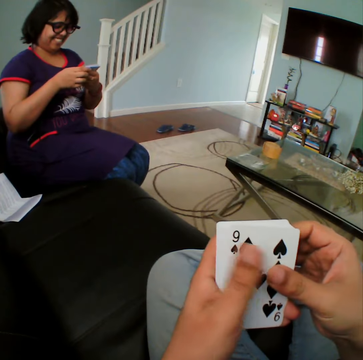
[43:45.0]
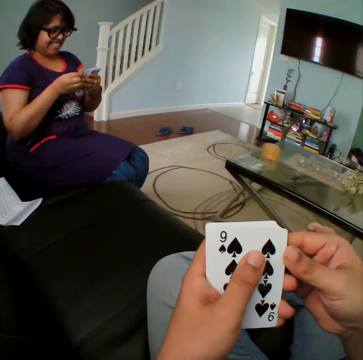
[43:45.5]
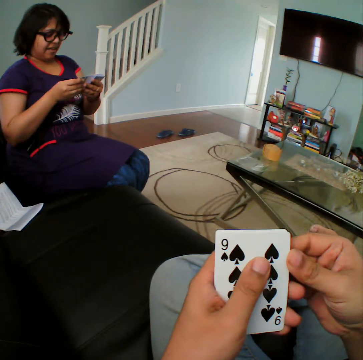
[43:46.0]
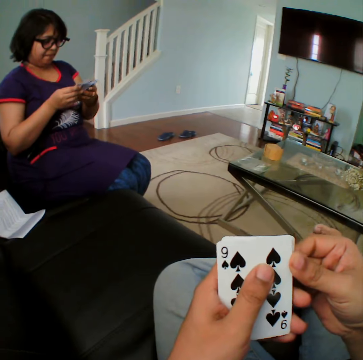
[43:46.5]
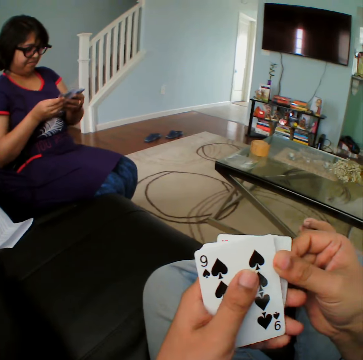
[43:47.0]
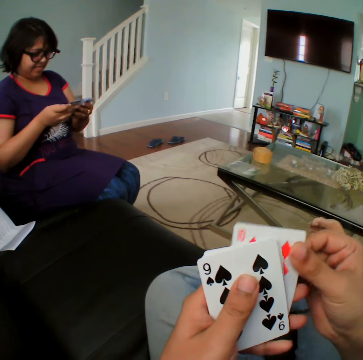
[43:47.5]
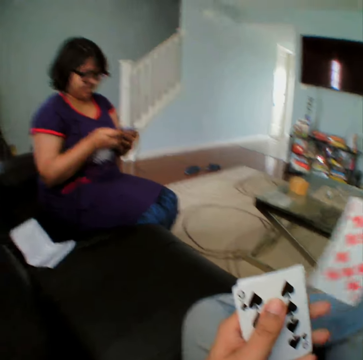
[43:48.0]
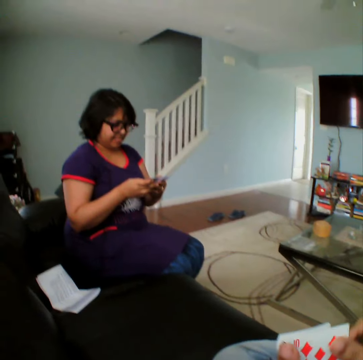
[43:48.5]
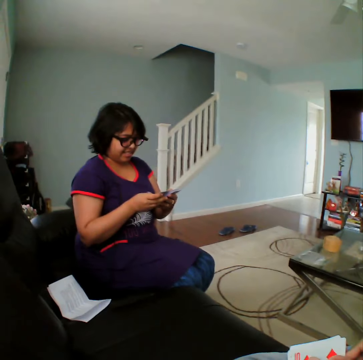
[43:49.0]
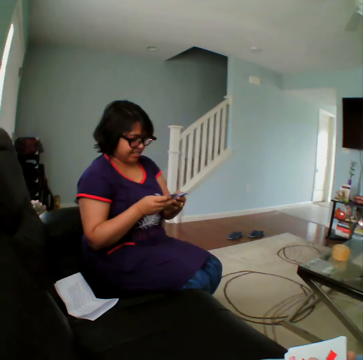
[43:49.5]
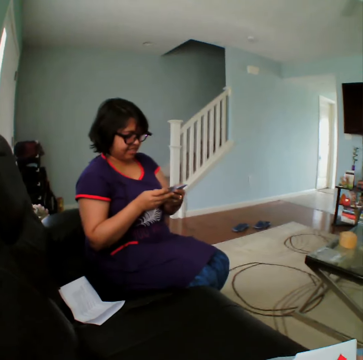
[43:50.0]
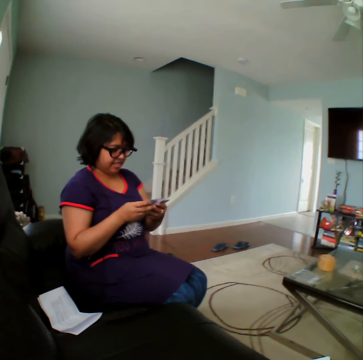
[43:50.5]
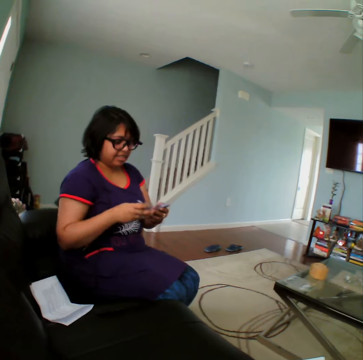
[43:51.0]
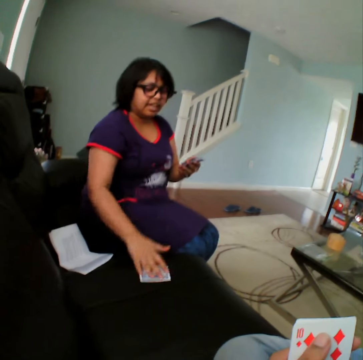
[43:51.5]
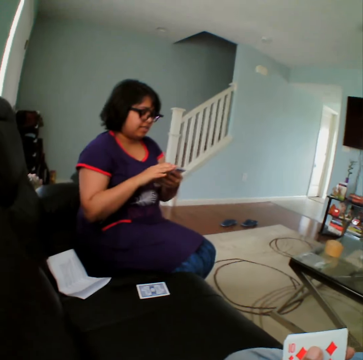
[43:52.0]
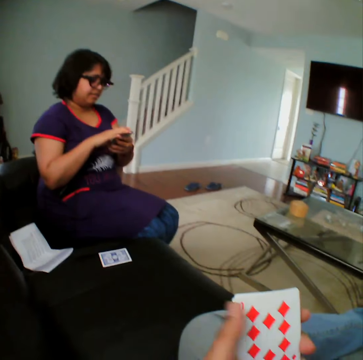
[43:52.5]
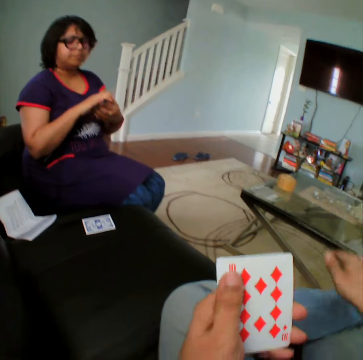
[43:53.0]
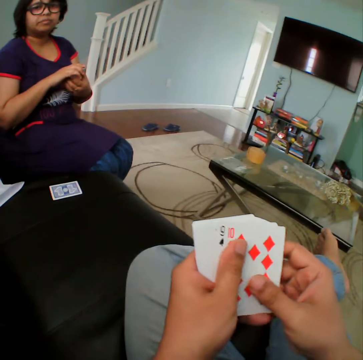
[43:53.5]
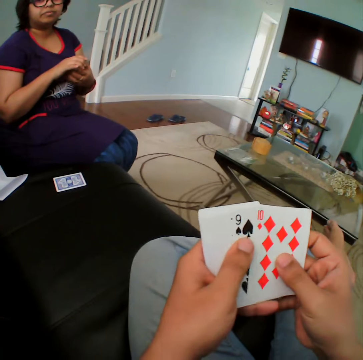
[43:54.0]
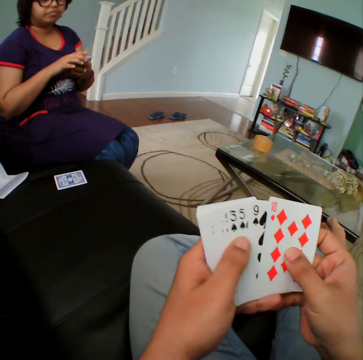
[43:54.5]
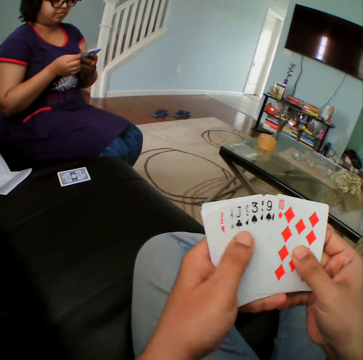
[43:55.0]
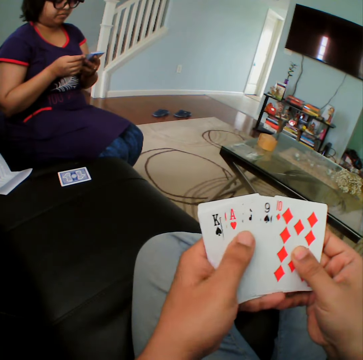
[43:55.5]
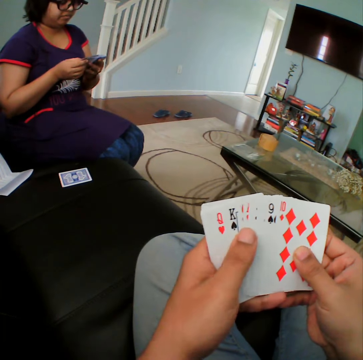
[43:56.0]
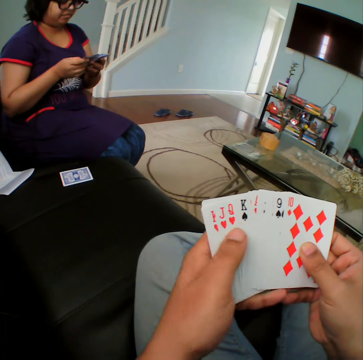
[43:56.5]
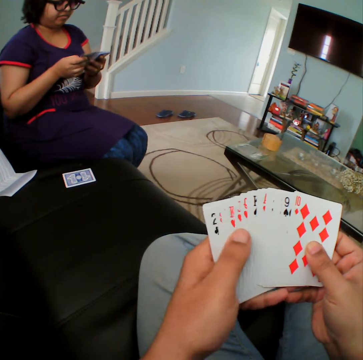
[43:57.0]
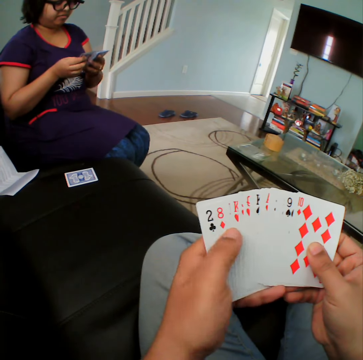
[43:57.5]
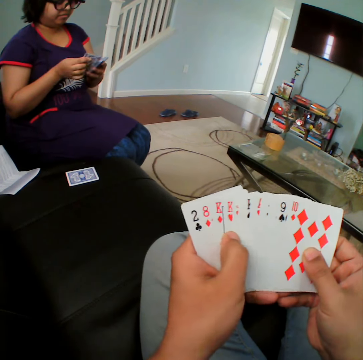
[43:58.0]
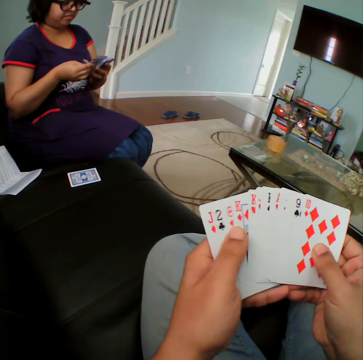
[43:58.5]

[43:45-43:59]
A person selects the cards. The person picks the card and puts the card down. The camera wearer selects the cards.

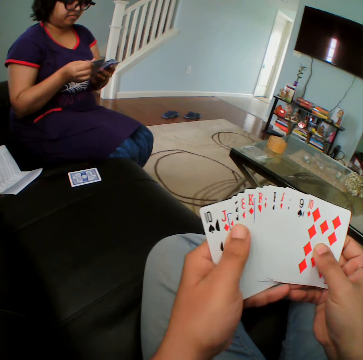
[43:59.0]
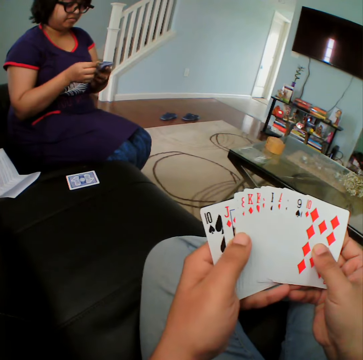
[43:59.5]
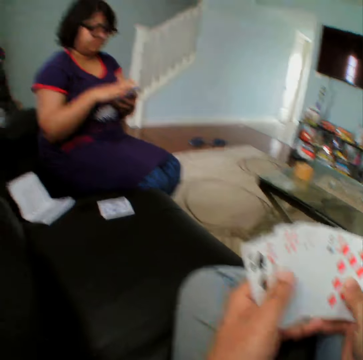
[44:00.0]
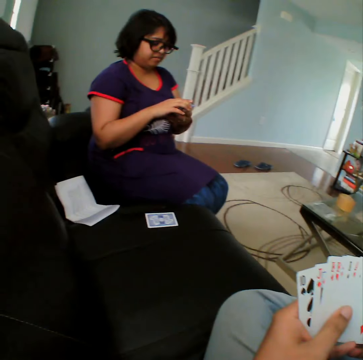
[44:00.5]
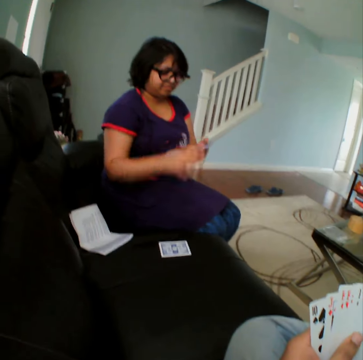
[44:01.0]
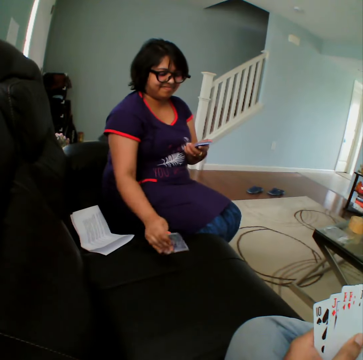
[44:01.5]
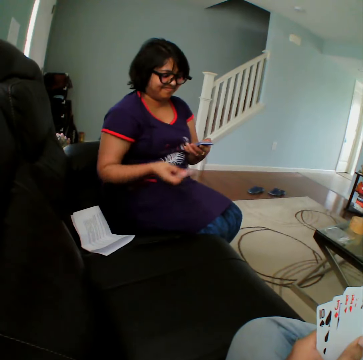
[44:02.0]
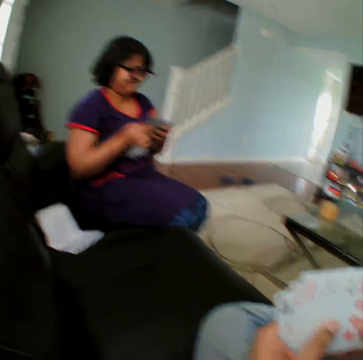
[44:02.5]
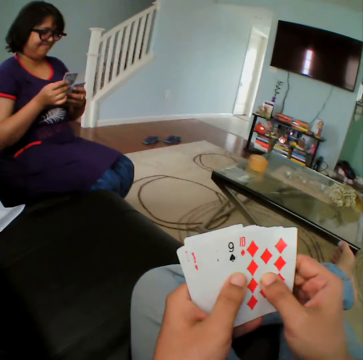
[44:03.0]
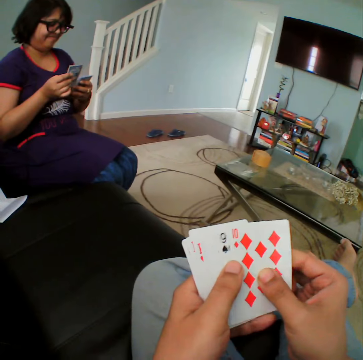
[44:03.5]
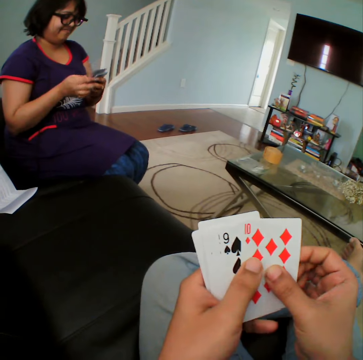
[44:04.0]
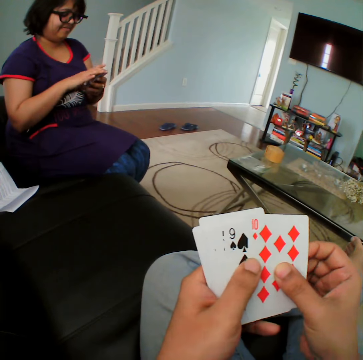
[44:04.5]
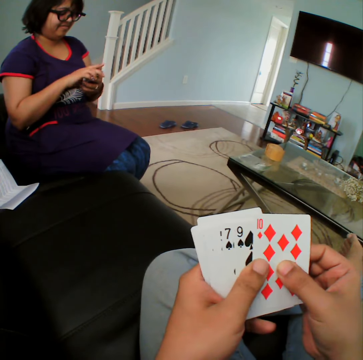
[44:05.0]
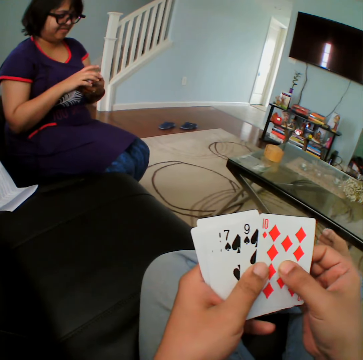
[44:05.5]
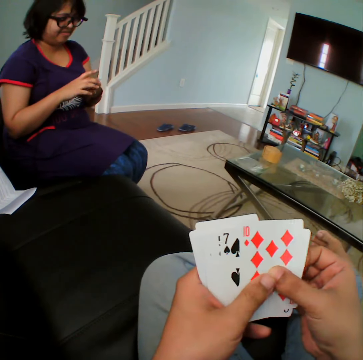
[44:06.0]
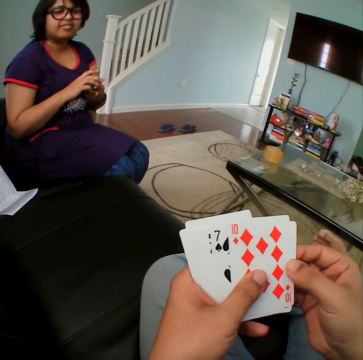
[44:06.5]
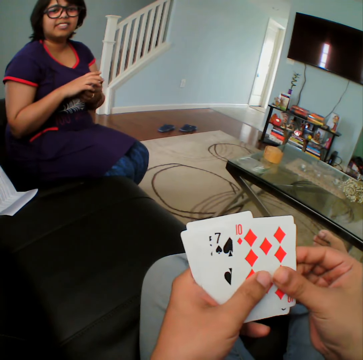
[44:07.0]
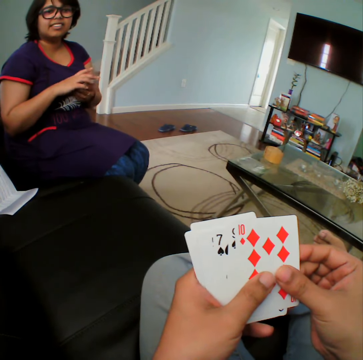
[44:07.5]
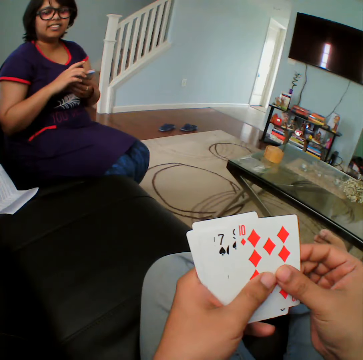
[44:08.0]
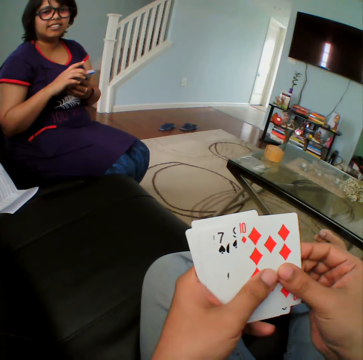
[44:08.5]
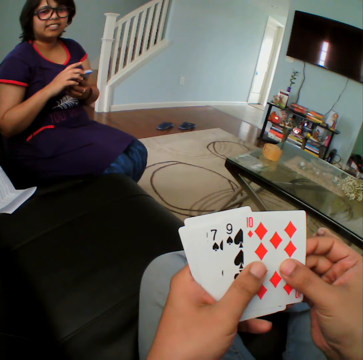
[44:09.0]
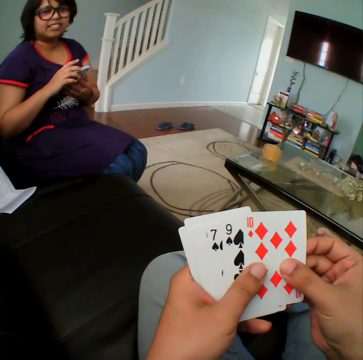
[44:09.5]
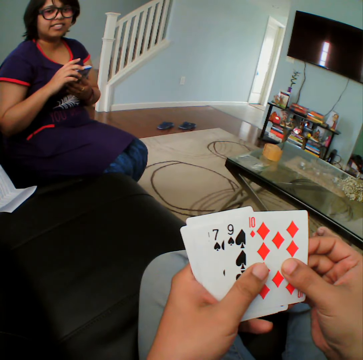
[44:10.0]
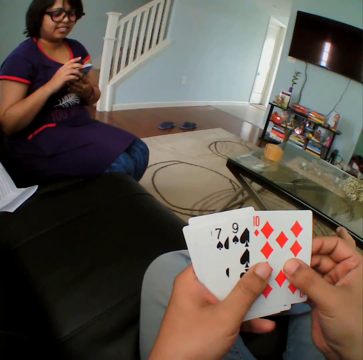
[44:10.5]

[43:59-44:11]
A person picks the card and turns the card. The camera wearer selects the cards.

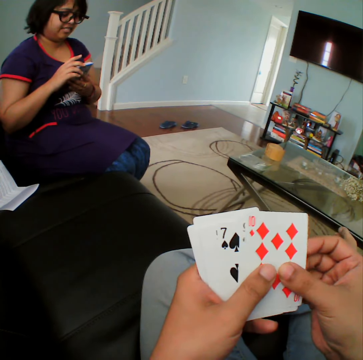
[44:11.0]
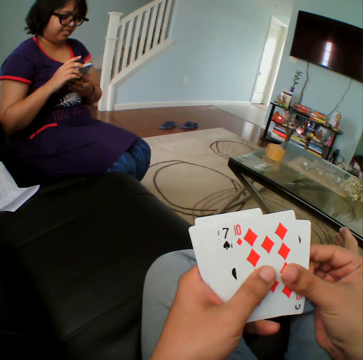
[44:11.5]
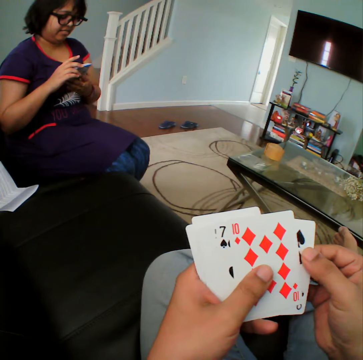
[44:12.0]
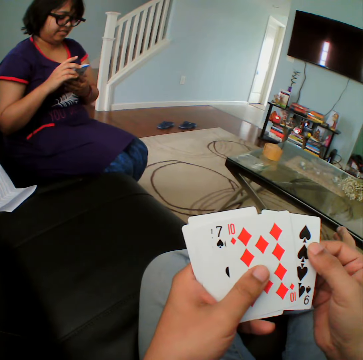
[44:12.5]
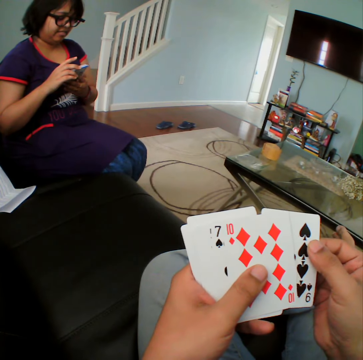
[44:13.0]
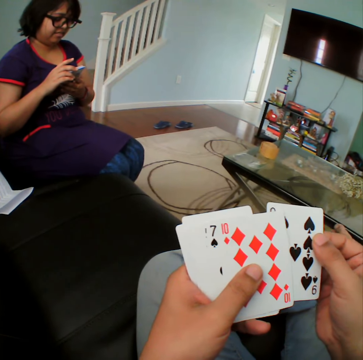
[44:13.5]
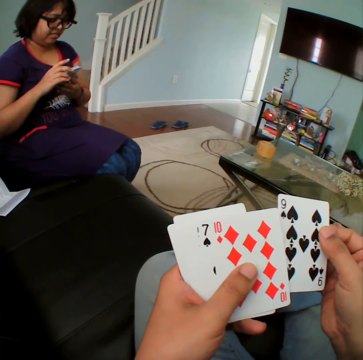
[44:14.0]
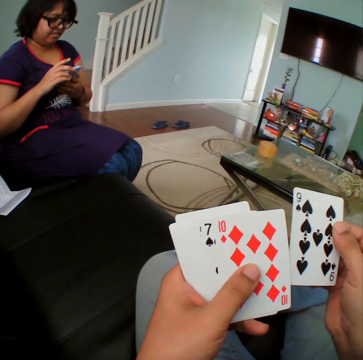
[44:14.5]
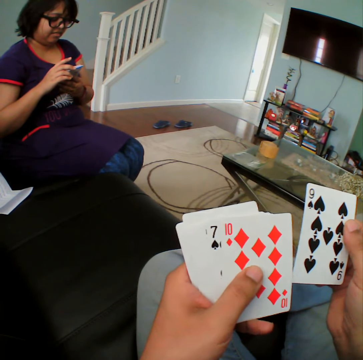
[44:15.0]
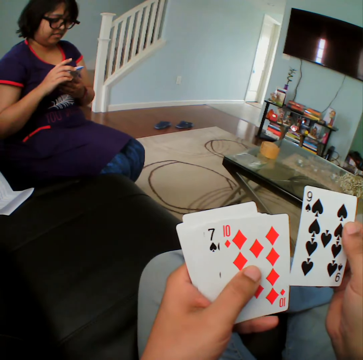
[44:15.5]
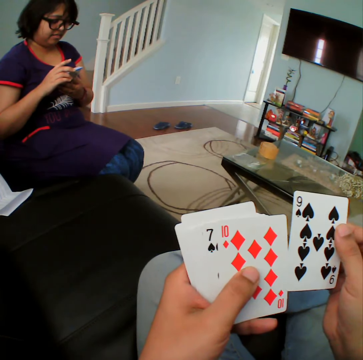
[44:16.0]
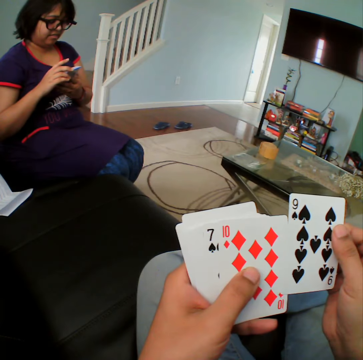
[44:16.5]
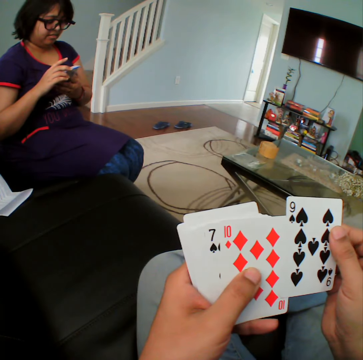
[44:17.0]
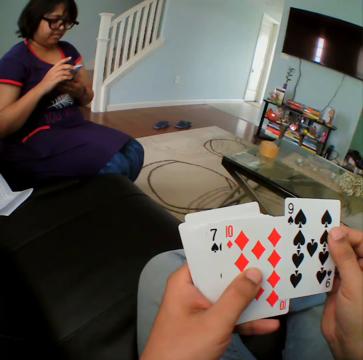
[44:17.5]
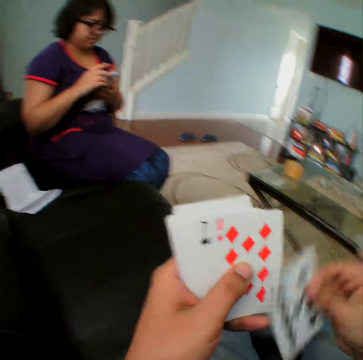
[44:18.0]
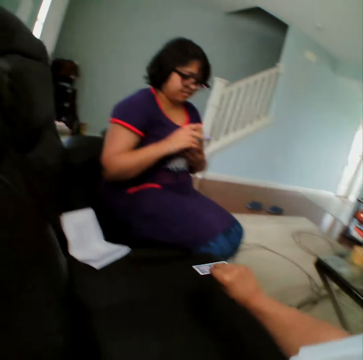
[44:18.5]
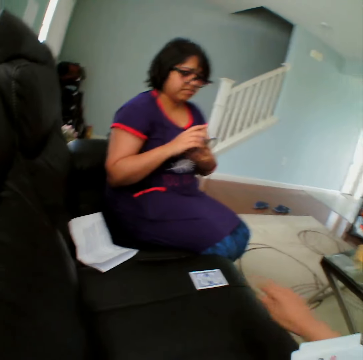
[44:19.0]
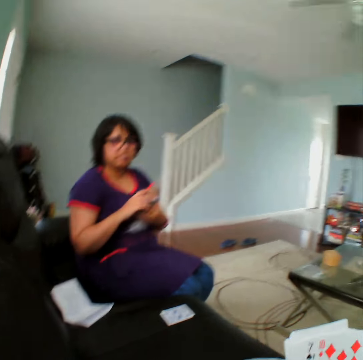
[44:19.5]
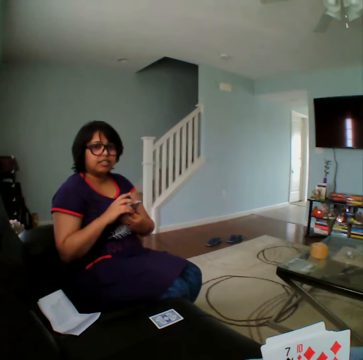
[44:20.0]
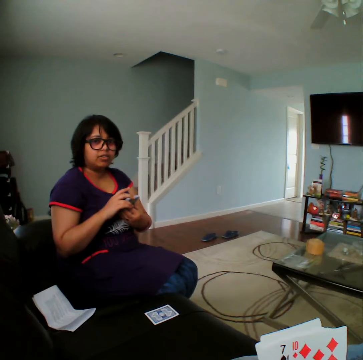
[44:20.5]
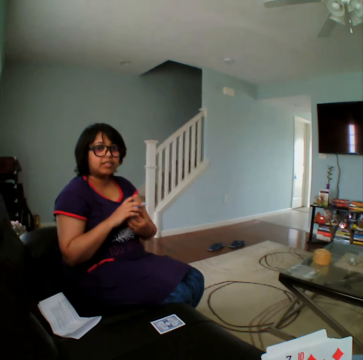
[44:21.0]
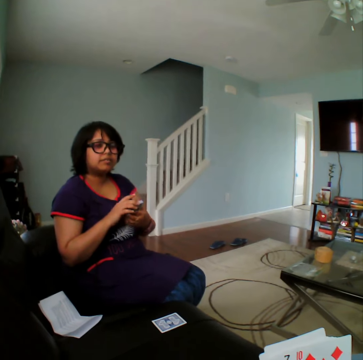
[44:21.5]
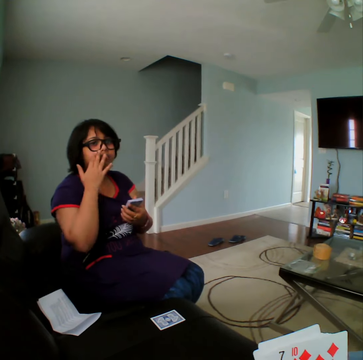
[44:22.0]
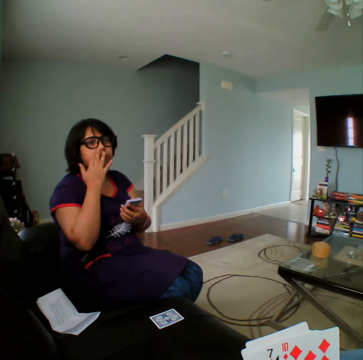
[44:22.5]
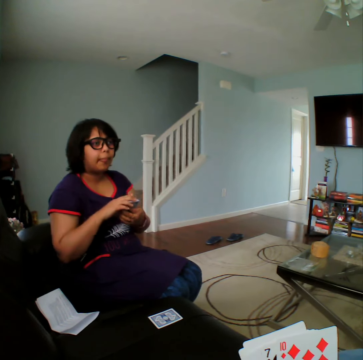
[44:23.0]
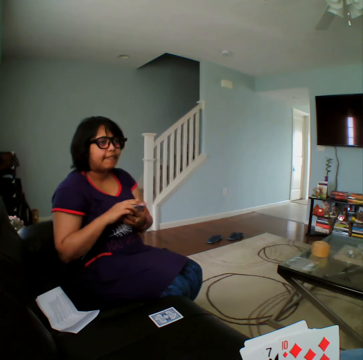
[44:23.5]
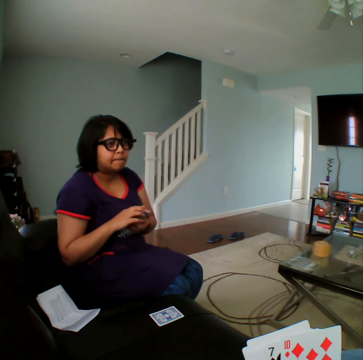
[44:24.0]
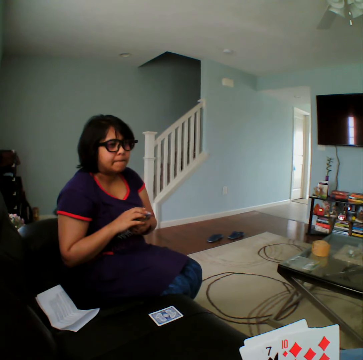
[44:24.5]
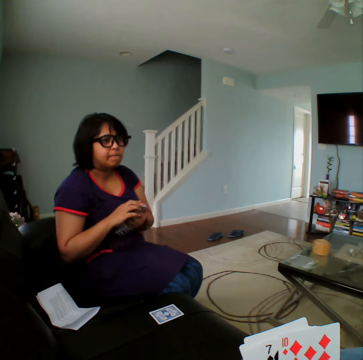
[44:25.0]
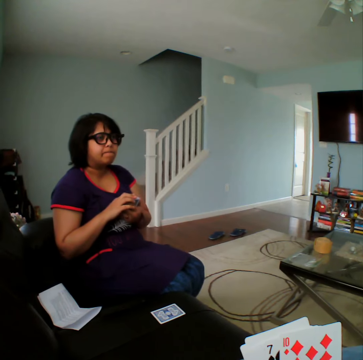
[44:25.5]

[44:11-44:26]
The camera wearer picks the card. They place the card in the couch. They converse with a woman.
